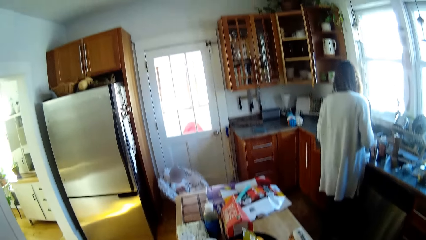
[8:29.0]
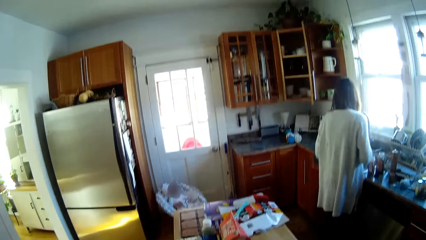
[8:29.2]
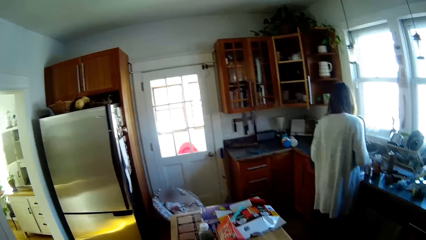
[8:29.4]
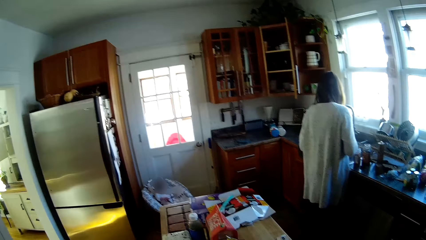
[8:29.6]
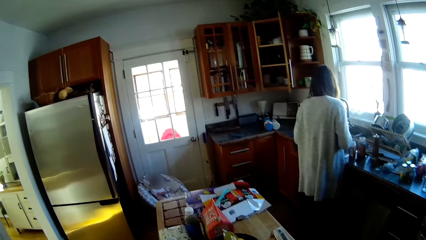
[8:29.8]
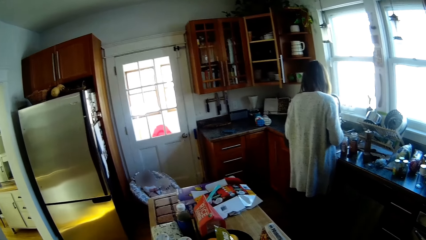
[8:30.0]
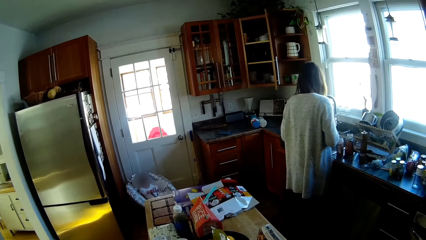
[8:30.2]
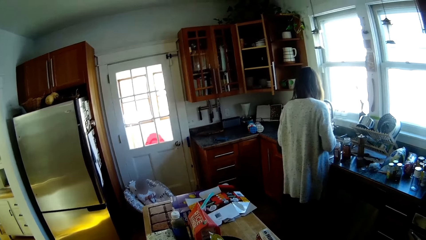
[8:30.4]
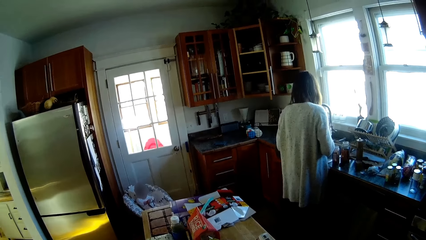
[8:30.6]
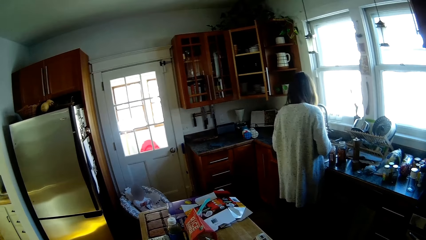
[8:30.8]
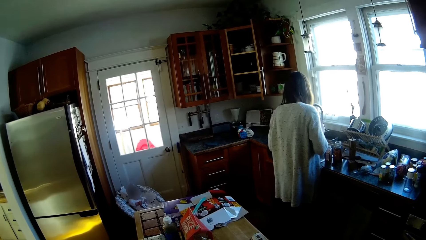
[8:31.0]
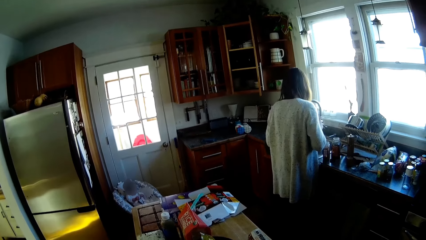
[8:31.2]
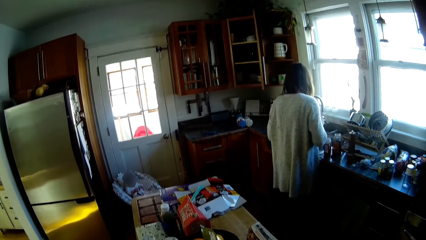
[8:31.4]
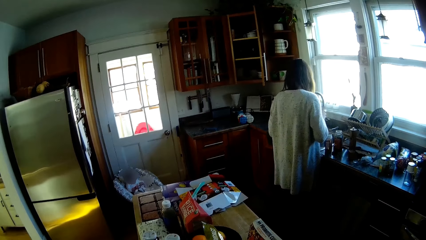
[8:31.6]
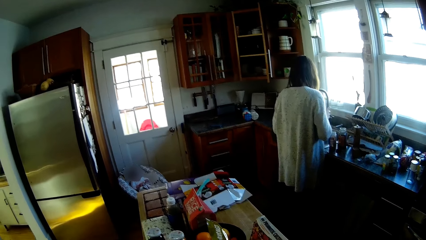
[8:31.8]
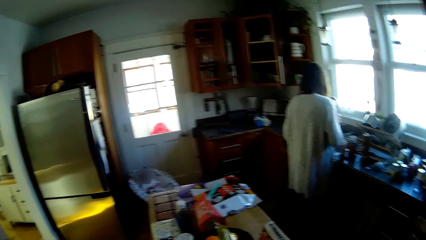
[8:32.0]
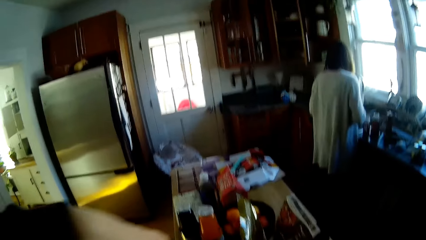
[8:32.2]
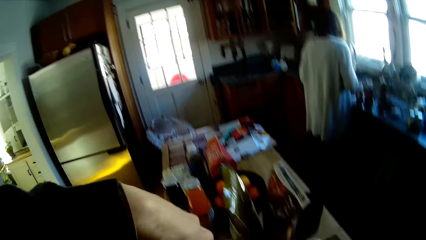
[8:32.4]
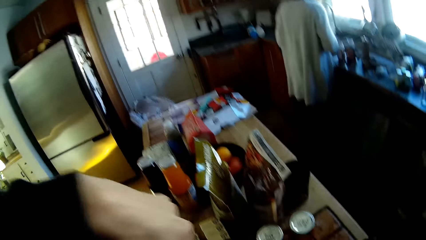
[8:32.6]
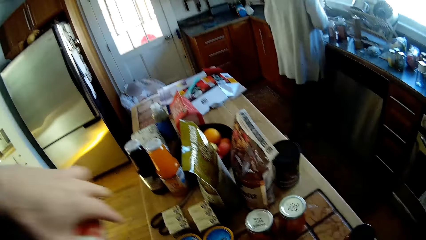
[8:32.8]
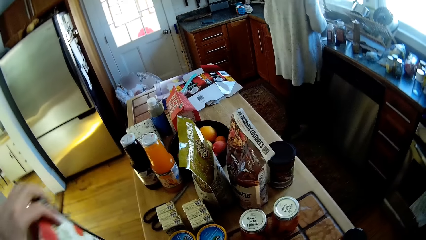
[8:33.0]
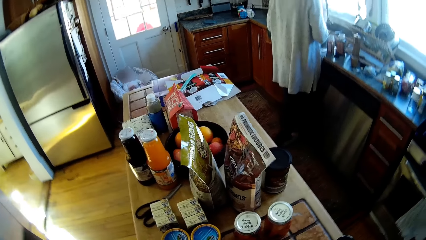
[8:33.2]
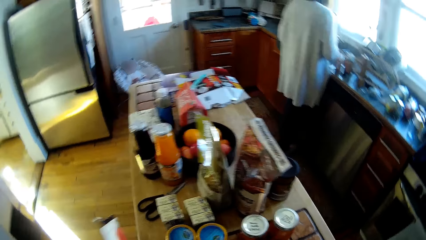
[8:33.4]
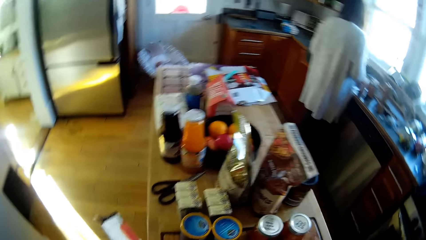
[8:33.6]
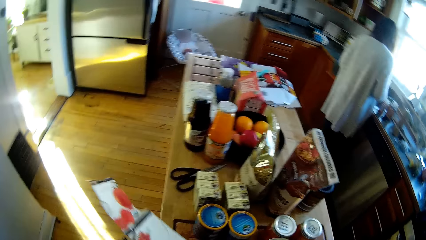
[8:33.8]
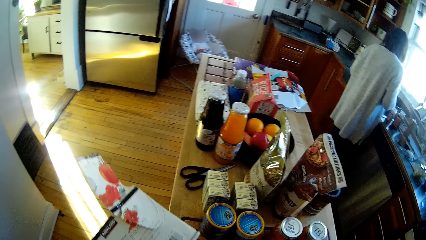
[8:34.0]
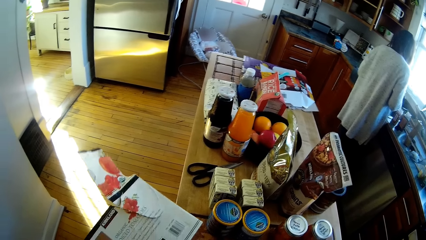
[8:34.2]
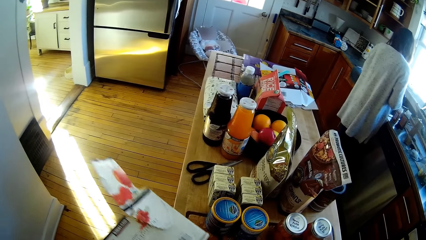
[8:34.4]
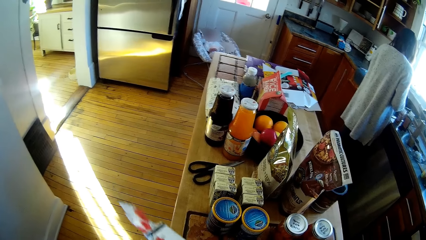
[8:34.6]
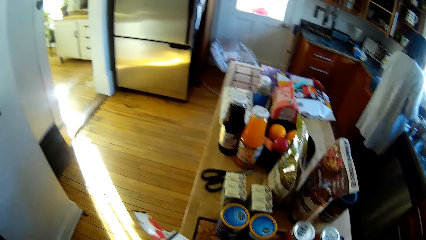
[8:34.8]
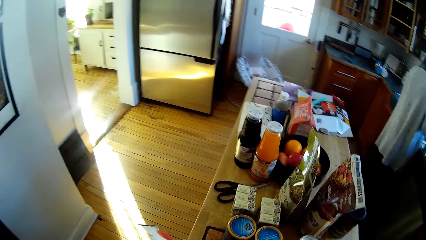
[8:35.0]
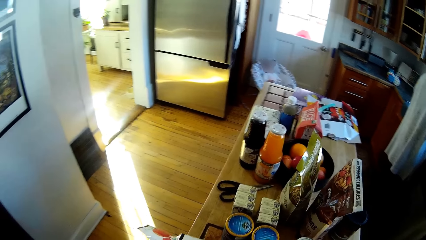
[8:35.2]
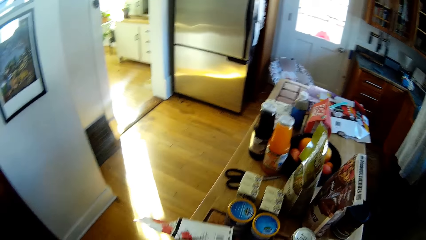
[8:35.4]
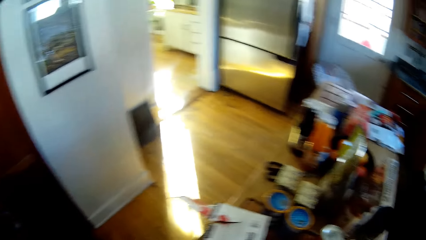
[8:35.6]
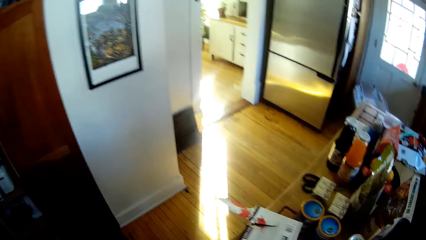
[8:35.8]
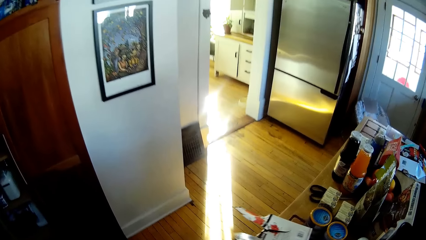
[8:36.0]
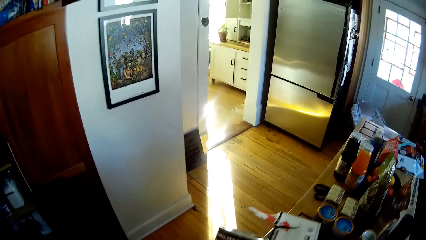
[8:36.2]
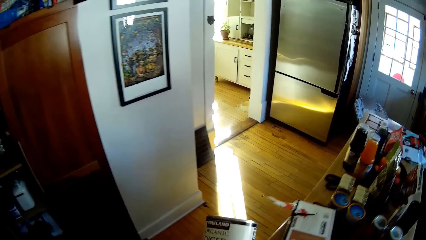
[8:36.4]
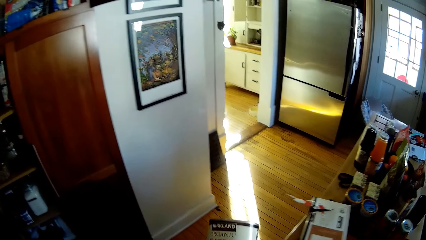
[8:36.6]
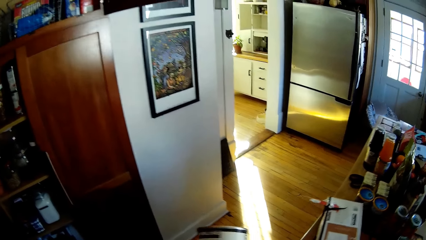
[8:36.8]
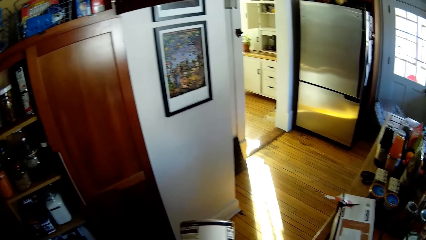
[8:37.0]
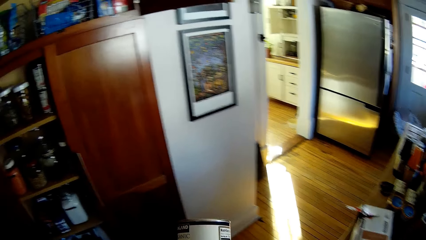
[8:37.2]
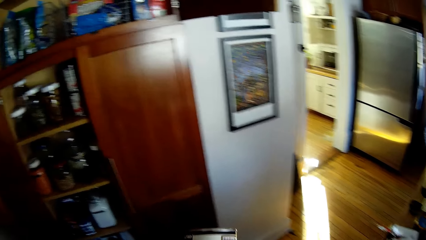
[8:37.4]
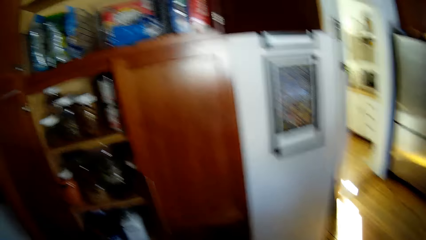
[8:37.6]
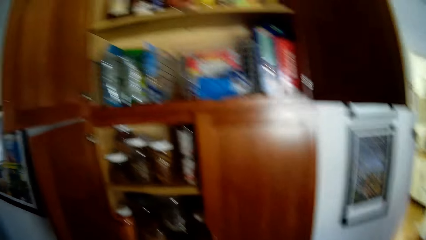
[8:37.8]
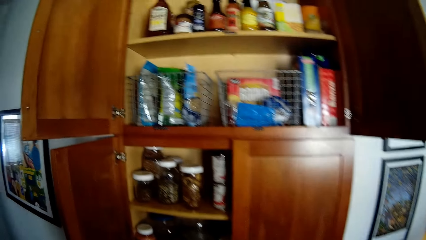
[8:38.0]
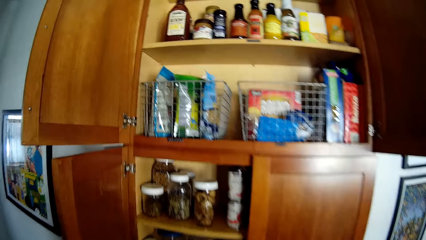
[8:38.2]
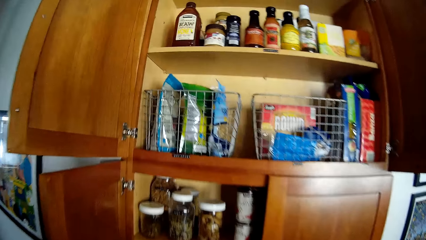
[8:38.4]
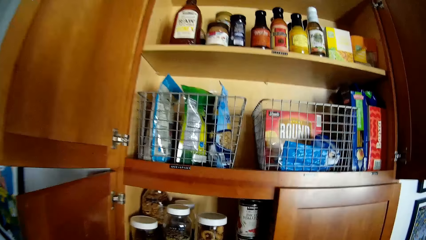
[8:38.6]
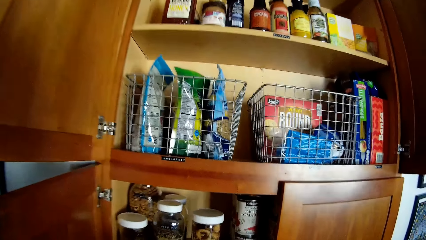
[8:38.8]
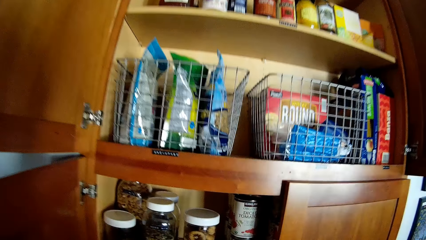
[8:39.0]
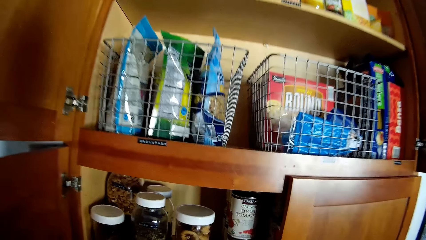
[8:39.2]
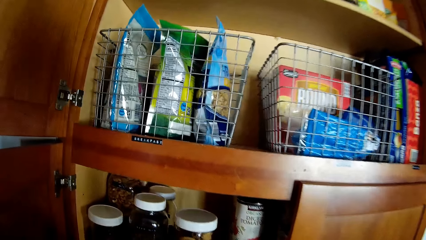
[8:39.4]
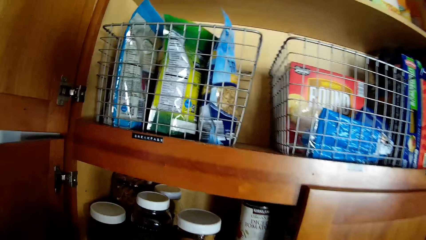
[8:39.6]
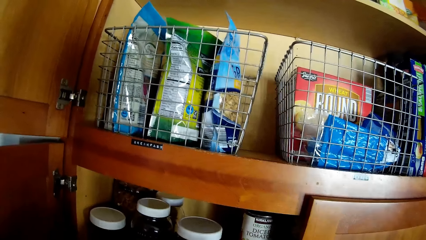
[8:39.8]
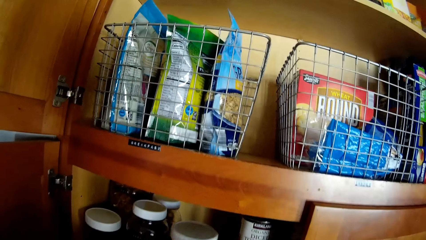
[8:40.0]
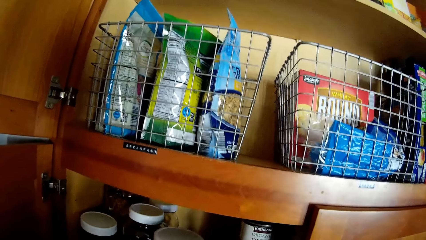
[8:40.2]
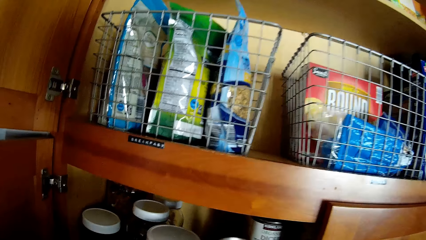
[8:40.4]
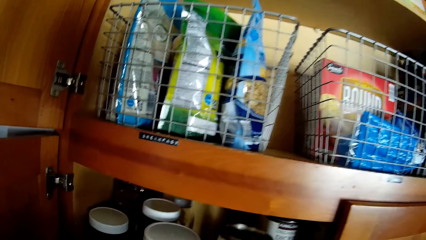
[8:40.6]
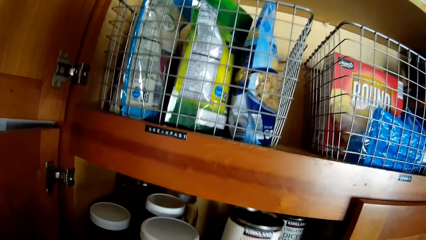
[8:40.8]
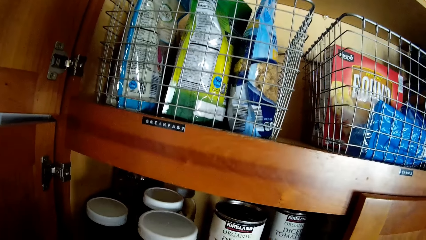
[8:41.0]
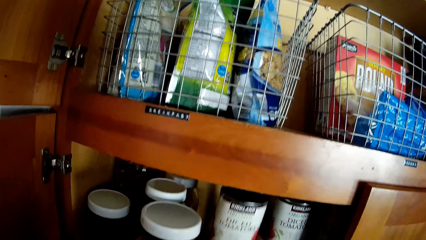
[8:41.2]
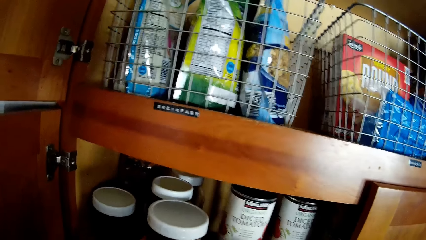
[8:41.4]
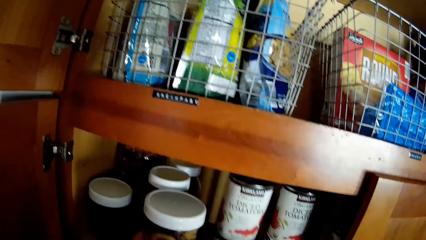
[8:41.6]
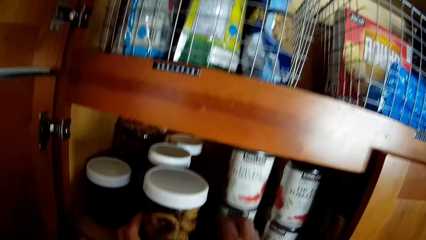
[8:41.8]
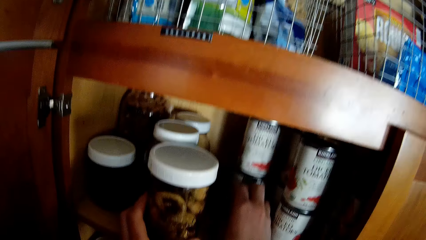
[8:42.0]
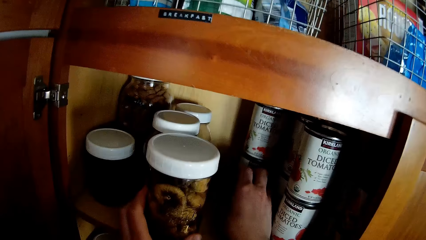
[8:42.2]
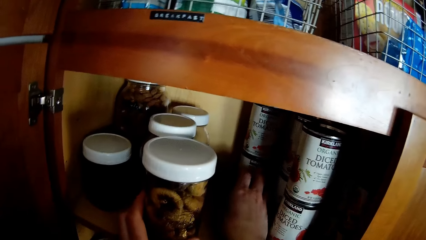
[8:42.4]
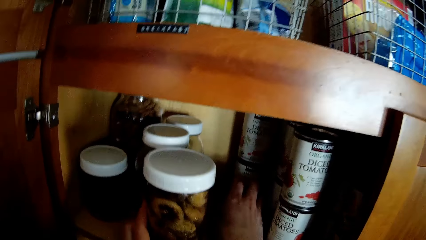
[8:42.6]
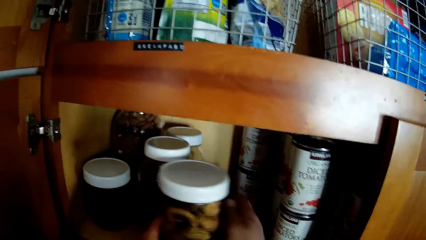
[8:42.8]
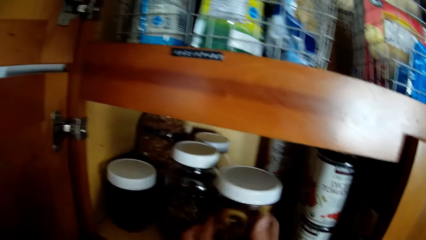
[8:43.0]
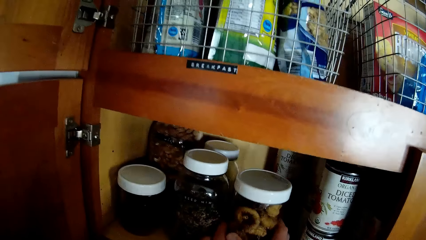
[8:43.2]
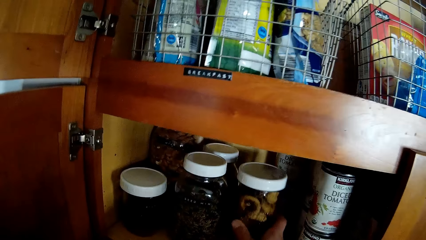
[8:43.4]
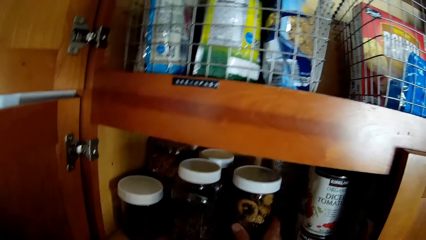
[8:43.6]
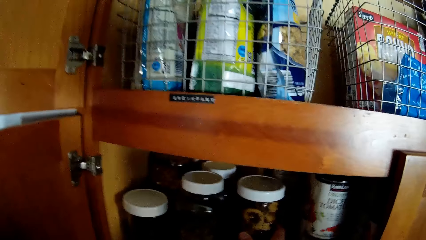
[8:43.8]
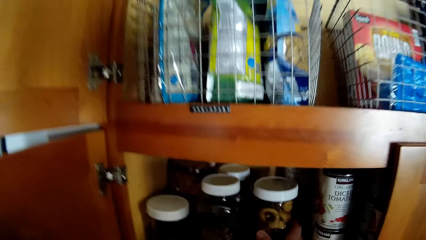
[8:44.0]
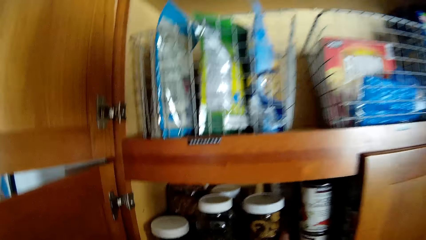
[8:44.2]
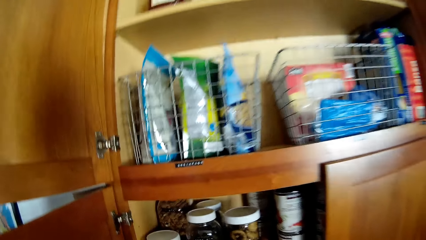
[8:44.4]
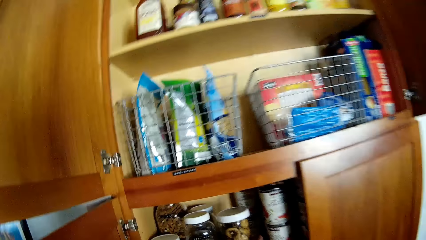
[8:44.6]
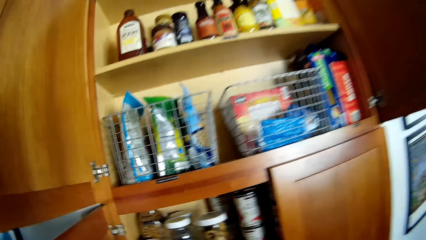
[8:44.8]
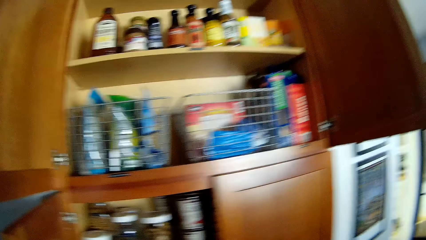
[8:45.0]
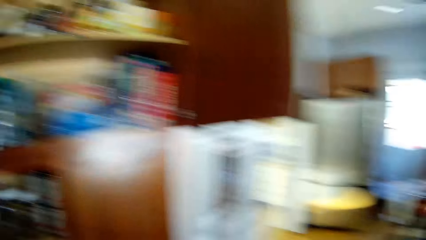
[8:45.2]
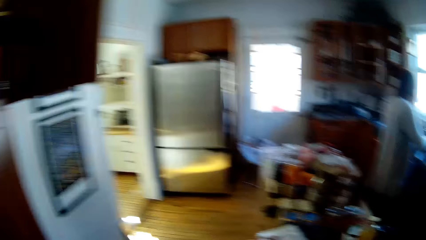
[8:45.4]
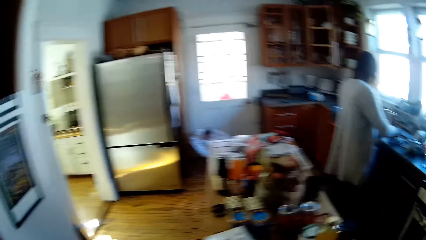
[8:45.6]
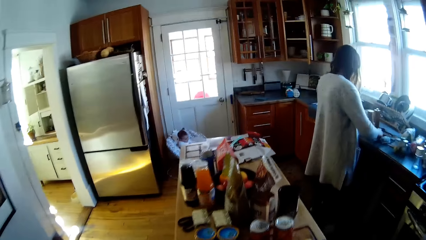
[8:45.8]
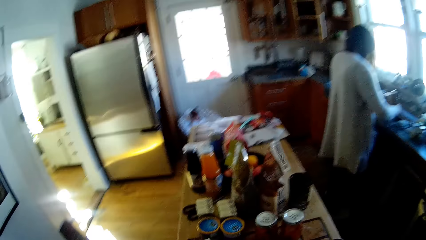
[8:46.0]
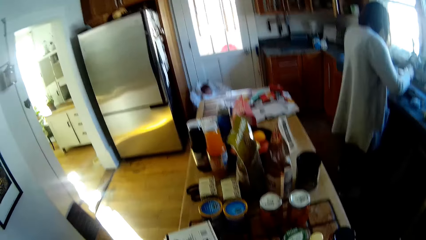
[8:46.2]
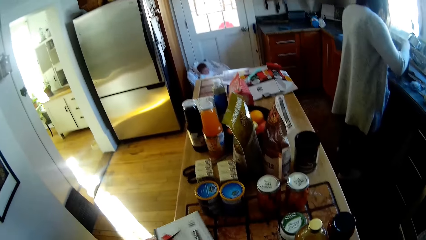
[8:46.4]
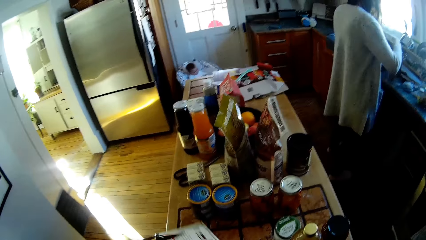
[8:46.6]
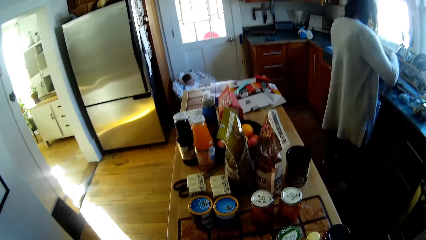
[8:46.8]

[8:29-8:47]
A lady shakes something. The camera wearer holds a tin of organic diced tomatoes with his right hand. He puts the tin of organic diced tomatoes in the kitchen cabinet with his right hand. He adjusts a glass jar in the kitchen cabinet with both hands.
